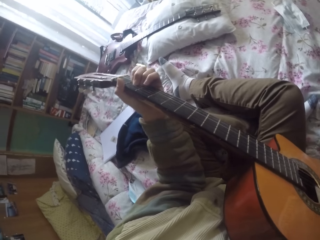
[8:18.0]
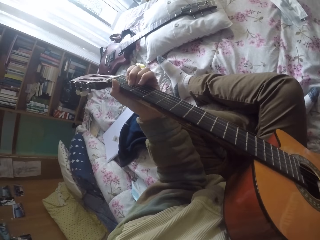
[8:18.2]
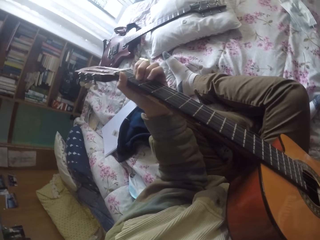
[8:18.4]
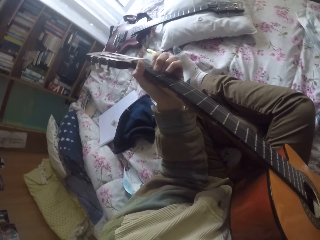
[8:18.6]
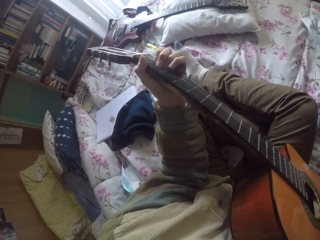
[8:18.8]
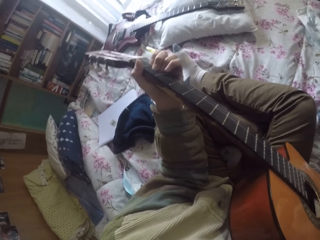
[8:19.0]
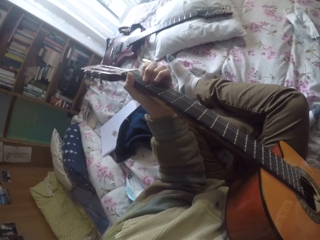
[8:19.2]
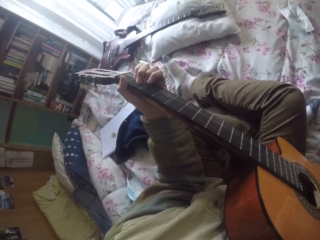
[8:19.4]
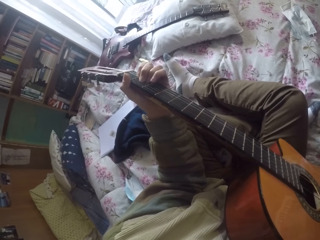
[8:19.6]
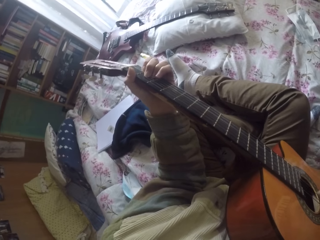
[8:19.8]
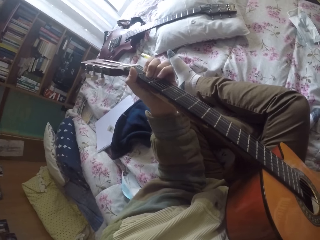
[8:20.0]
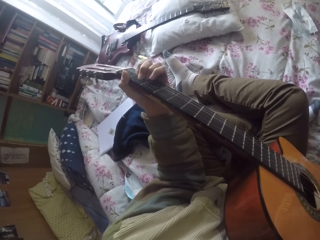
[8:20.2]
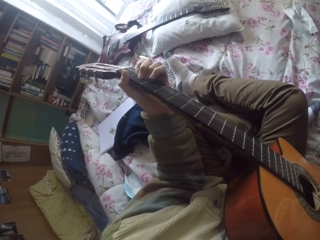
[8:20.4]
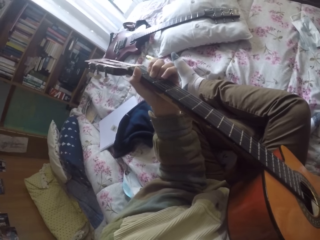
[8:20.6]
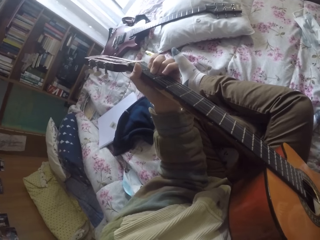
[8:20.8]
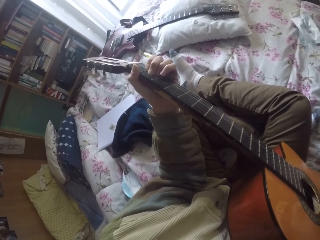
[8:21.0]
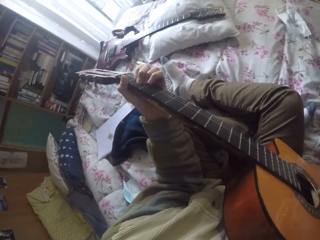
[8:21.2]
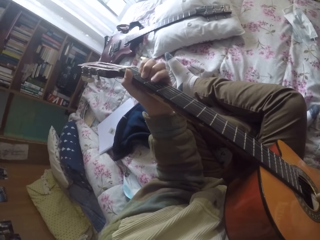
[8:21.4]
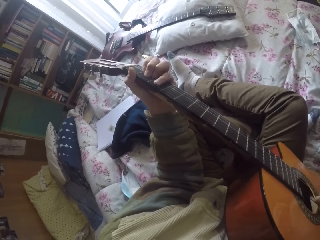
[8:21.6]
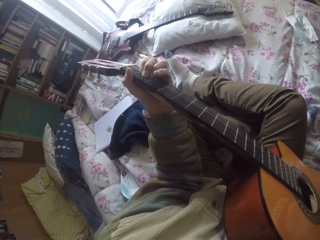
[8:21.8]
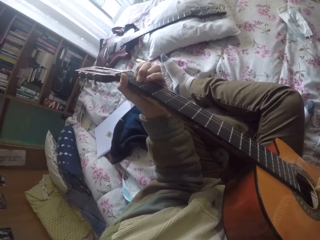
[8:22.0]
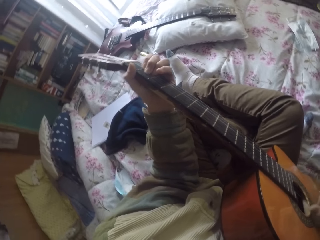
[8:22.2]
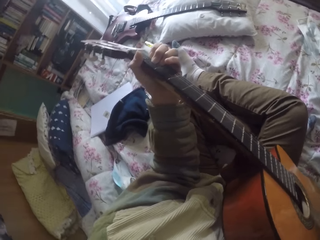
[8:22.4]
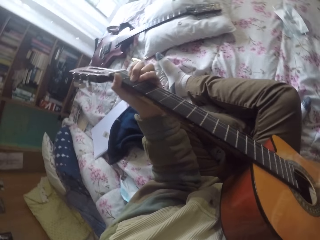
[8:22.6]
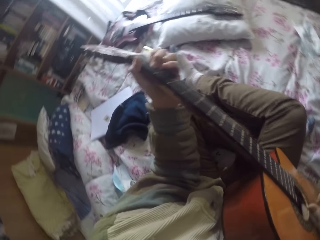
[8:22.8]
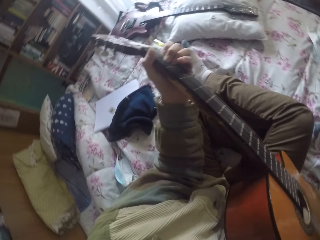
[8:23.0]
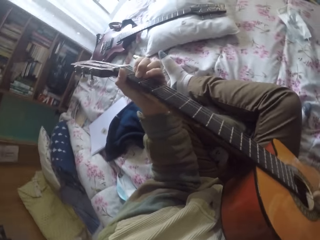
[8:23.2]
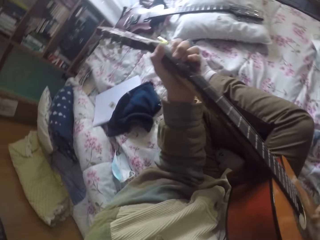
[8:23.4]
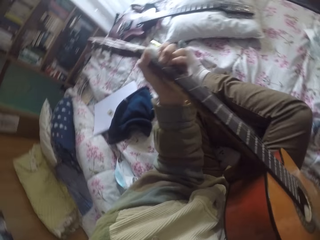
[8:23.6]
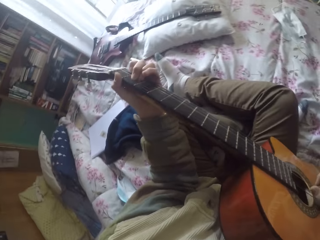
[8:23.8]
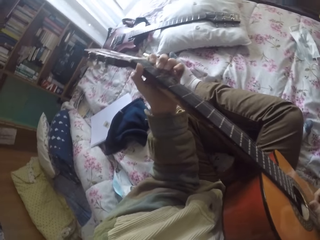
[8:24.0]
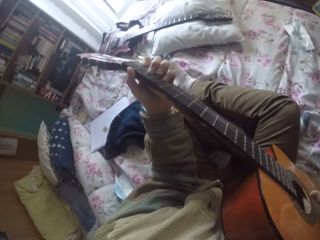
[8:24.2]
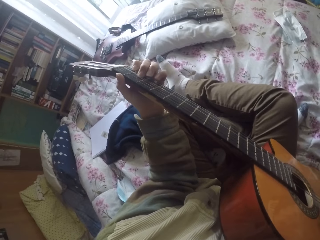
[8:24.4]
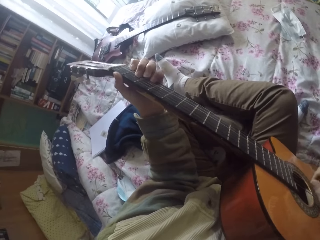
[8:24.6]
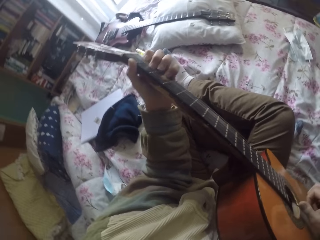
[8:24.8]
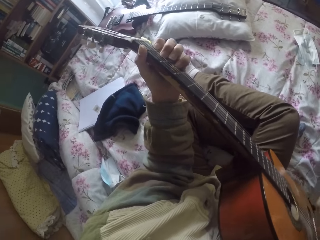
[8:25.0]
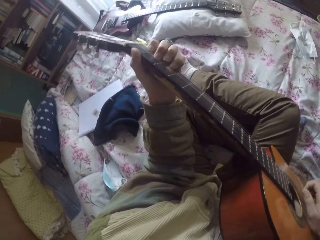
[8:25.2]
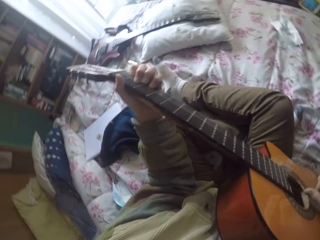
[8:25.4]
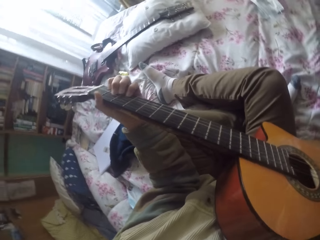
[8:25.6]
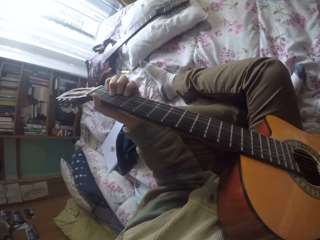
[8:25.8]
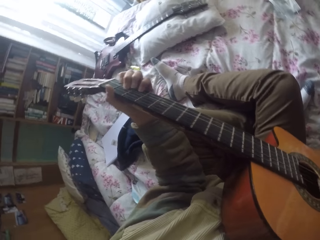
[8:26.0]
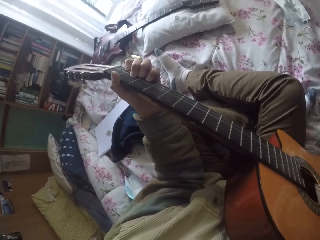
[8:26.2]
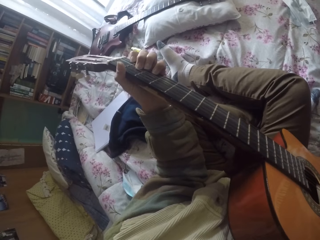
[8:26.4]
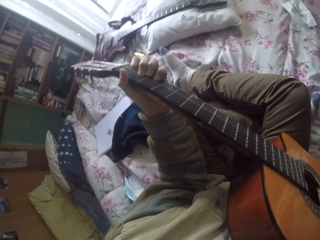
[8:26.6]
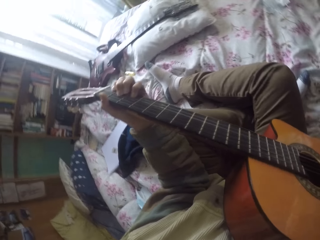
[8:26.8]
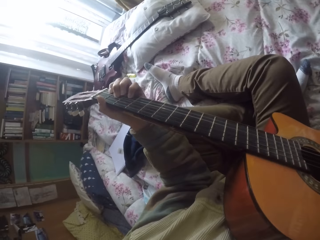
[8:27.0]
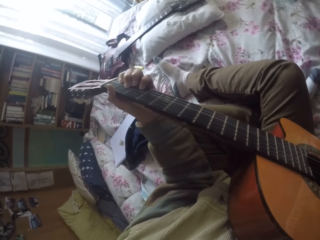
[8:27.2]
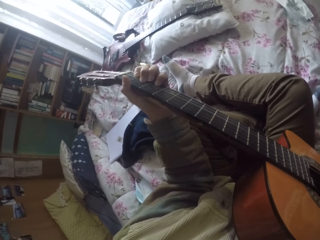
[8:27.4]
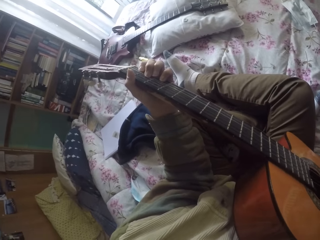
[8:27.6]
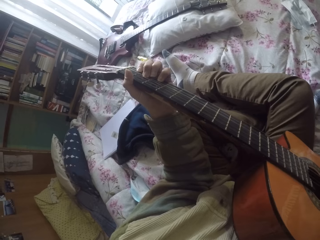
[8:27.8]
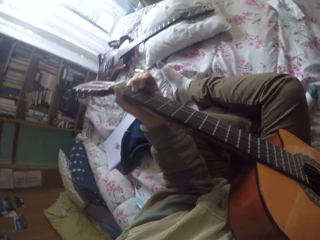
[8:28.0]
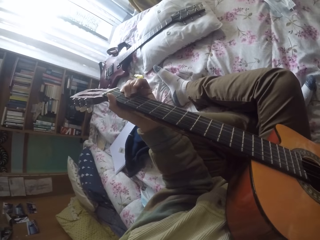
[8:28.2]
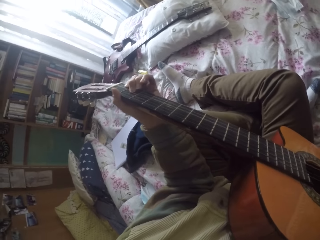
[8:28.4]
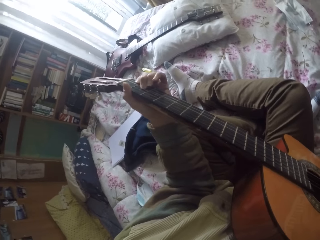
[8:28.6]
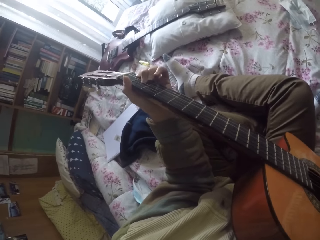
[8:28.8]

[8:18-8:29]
The camera wearer plays the guitar strings with the left hand.

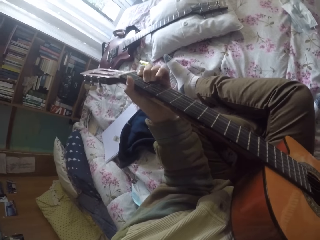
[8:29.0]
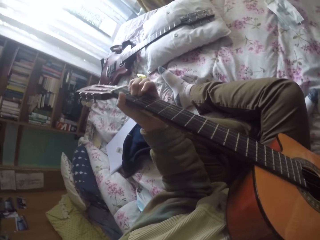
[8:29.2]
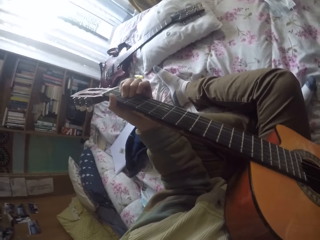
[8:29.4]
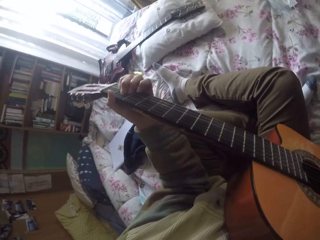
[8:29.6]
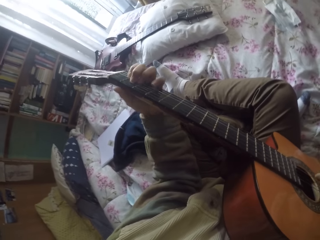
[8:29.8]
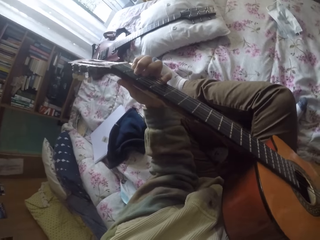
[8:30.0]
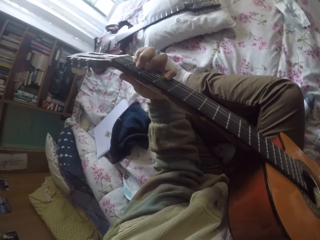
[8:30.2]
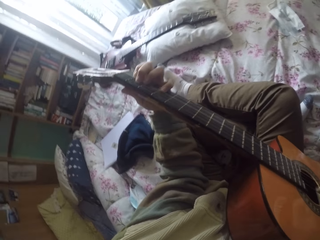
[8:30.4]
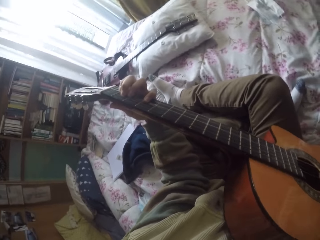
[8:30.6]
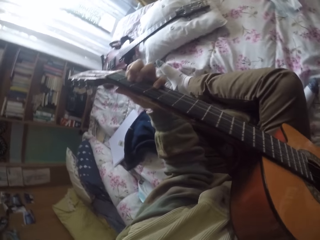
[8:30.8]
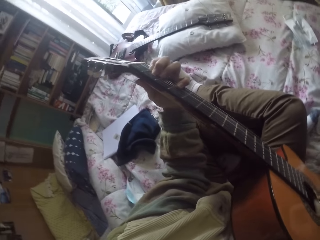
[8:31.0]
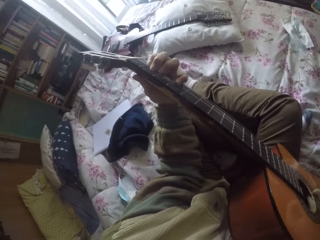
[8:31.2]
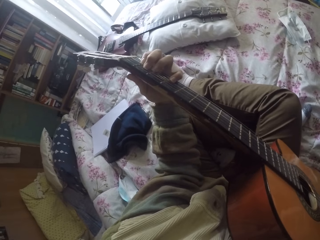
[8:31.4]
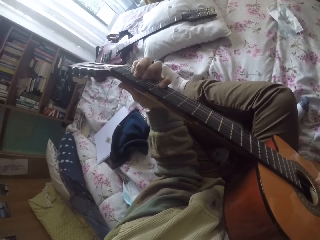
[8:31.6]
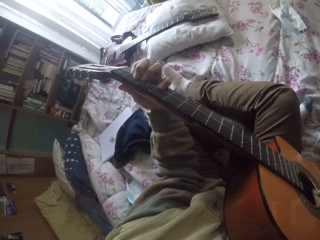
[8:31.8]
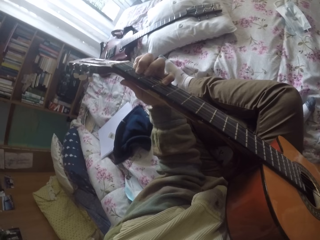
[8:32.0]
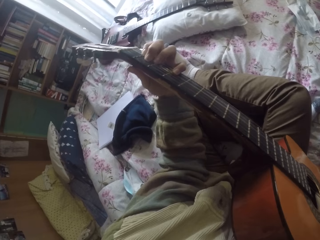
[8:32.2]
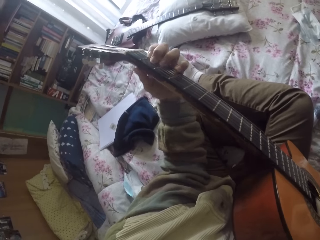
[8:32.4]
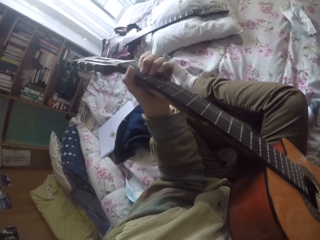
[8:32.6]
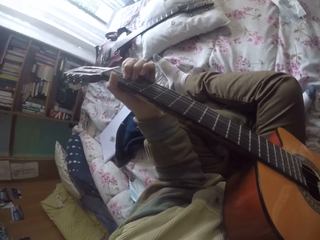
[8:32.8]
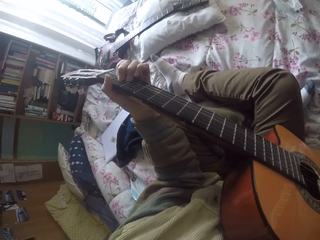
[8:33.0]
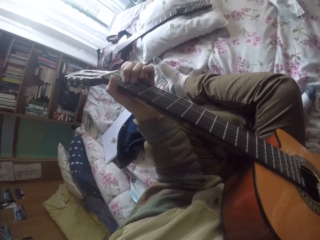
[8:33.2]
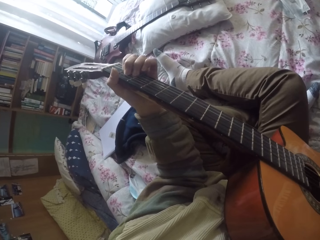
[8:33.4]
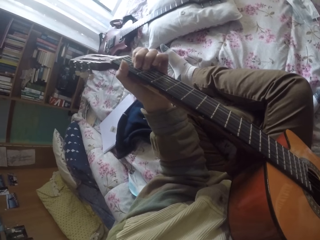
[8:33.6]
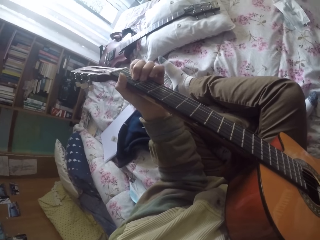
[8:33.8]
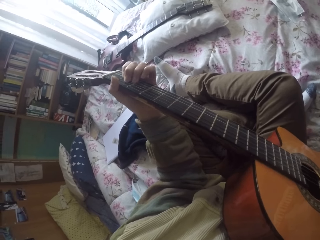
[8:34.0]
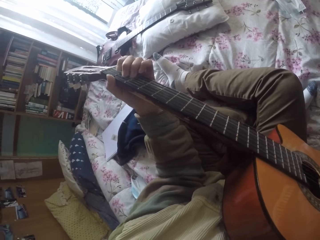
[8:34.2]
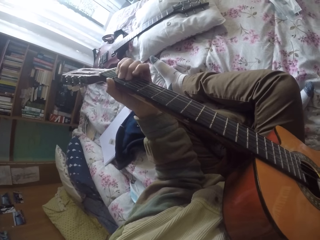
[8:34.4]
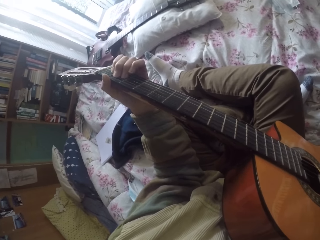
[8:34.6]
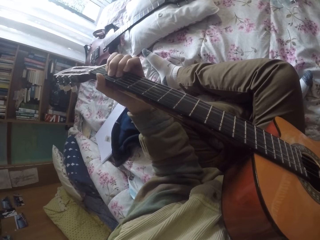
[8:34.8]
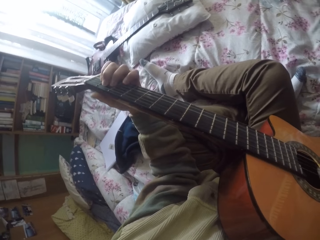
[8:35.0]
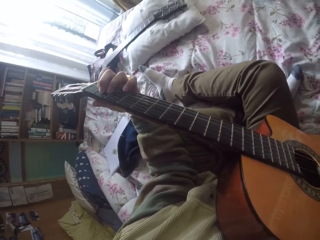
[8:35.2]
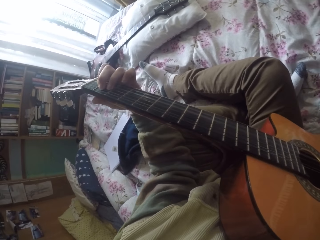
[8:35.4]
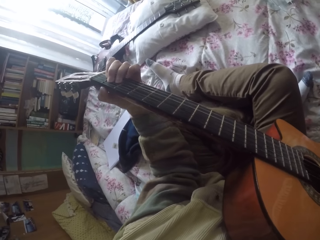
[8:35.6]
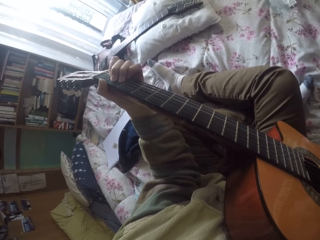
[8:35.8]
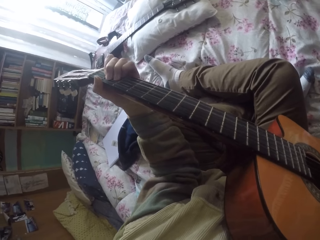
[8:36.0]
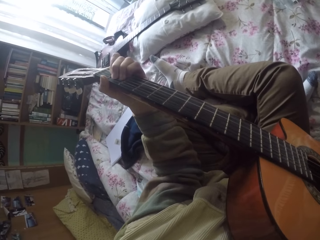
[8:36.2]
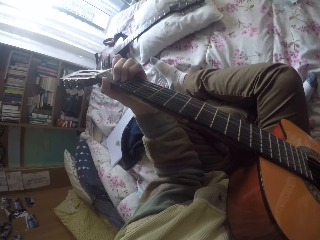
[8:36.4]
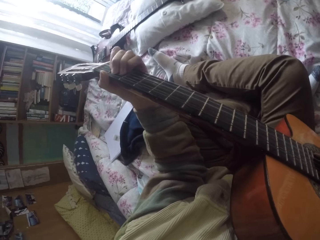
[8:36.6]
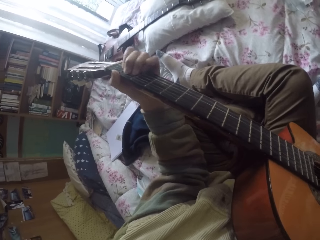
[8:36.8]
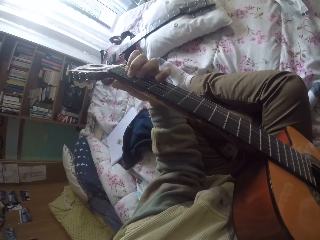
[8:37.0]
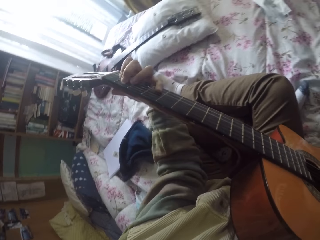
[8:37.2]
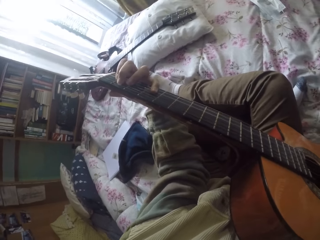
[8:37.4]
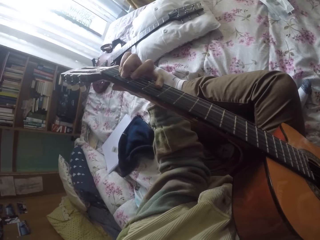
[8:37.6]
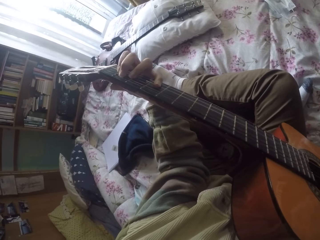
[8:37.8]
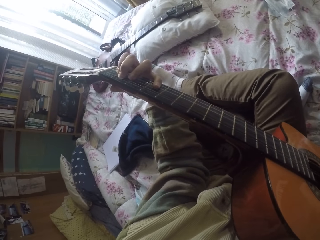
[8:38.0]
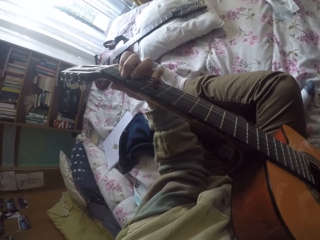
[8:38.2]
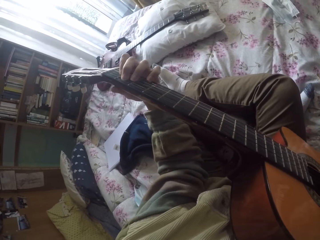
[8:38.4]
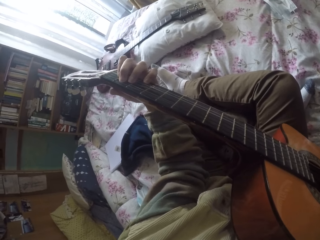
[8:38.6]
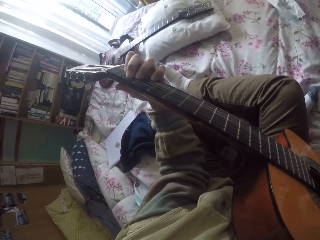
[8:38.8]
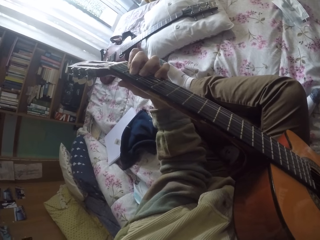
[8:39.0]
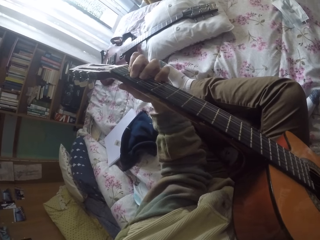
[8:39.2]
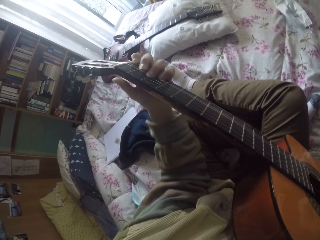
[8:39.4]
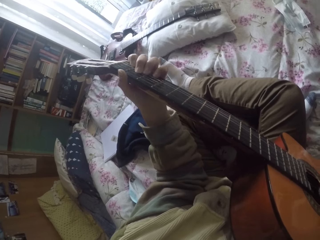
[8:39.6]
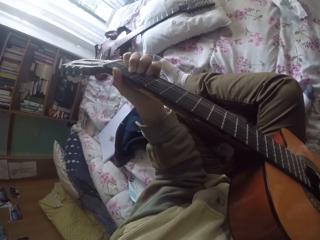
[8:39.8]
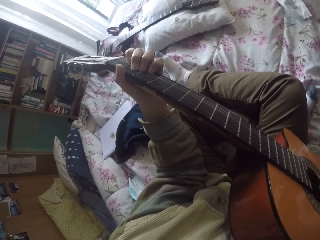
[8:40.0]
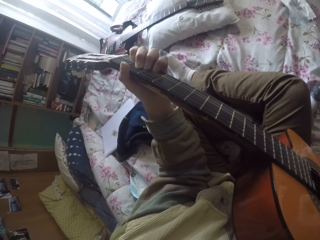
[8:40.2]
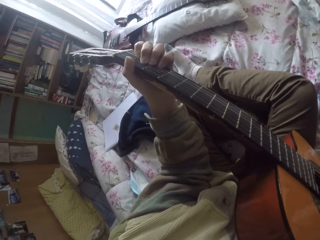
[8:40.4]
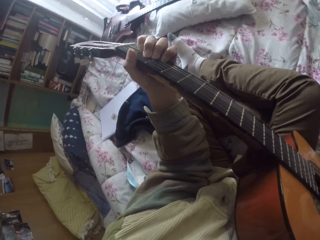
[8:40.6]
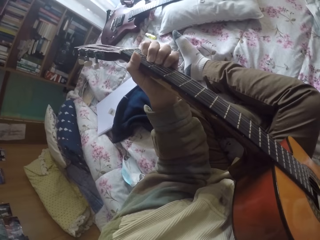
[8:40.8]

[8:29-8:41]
The camera wearer plays the guitar strings with the left hand.
